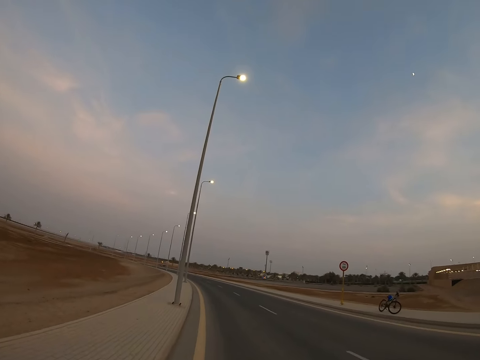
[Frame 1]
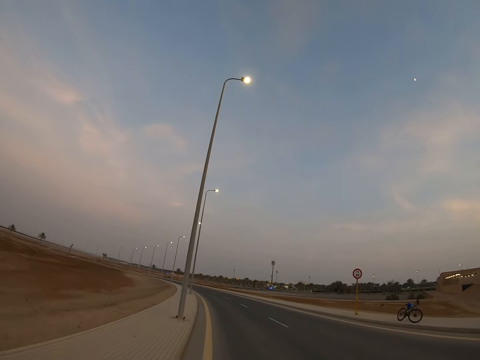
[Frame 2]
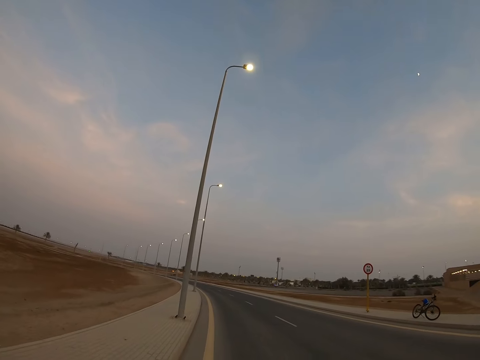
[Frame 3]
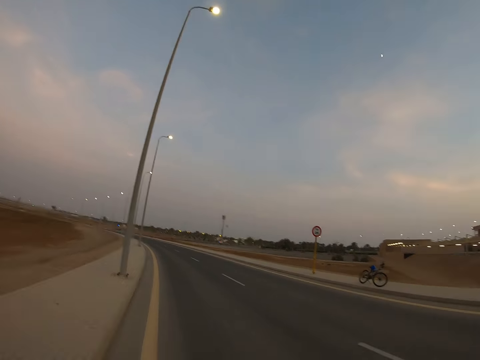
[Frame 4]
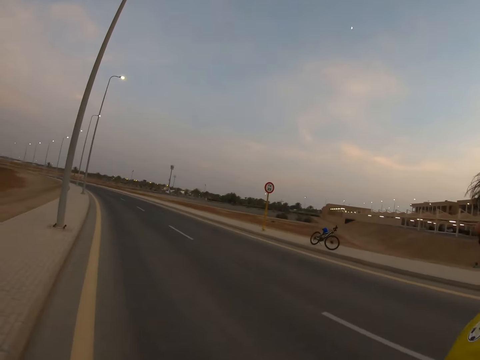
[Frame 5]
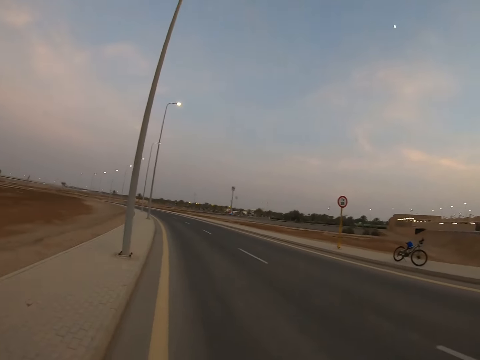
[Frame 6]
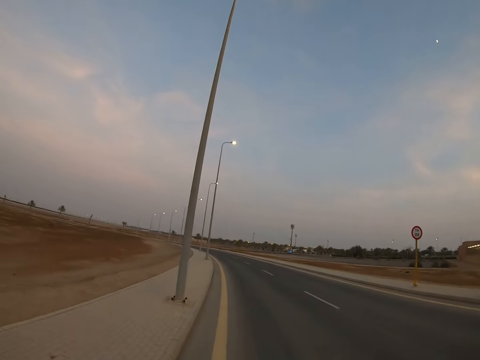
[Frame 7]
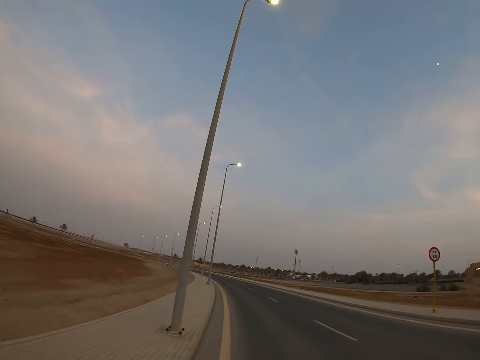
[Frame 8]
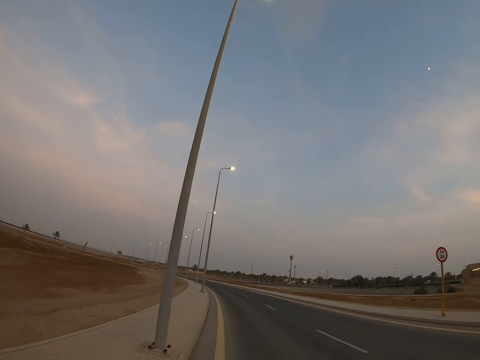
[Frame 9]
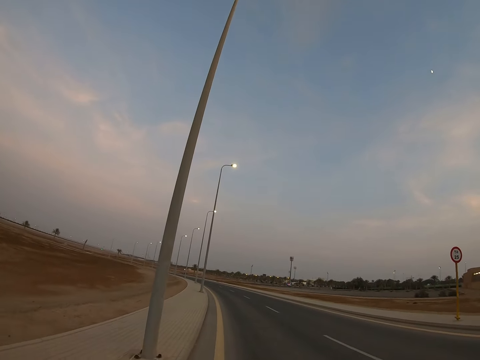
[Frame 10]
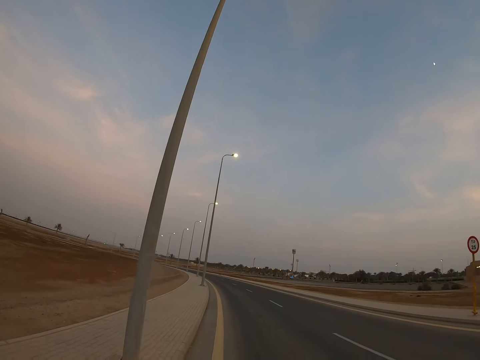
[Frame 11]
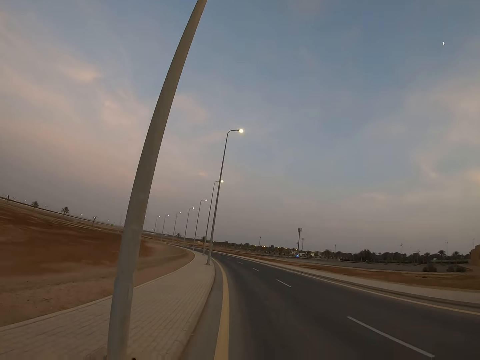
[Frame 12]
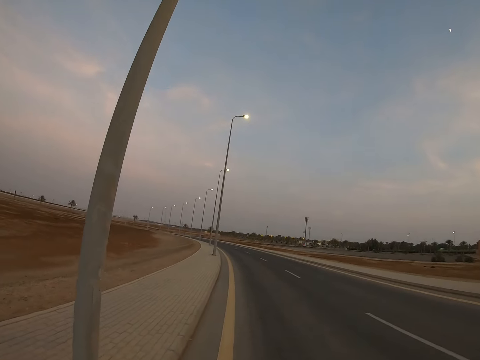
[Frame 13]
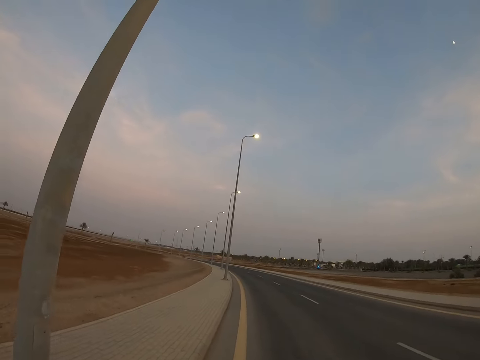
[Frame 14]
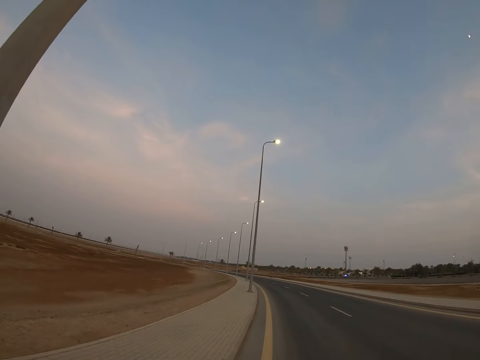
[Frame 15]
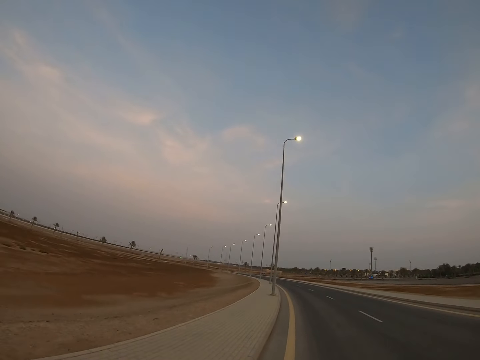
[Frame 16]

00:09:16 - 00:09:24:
The camera wearer walks on the road beside a man.

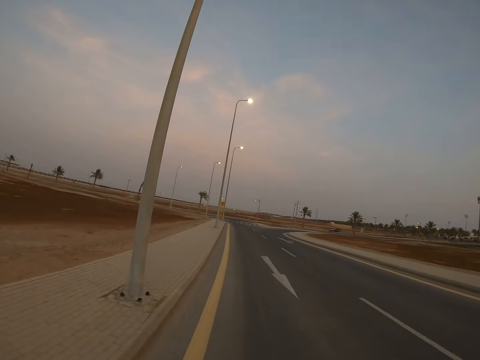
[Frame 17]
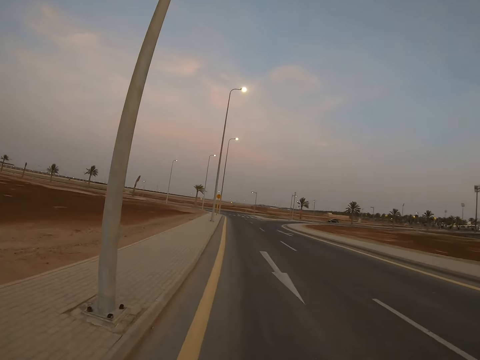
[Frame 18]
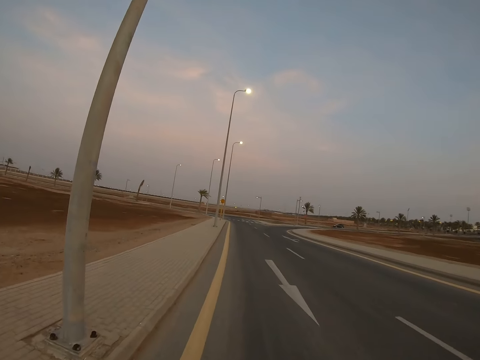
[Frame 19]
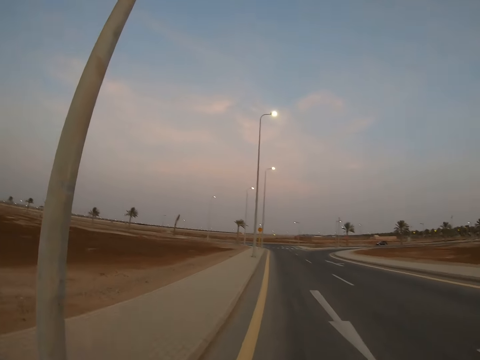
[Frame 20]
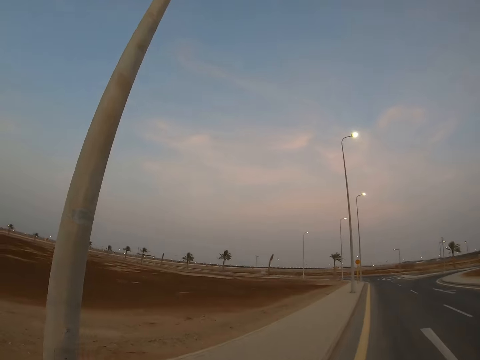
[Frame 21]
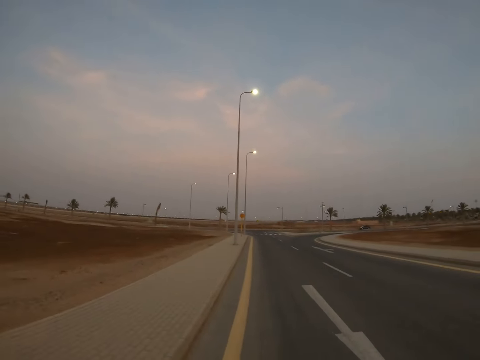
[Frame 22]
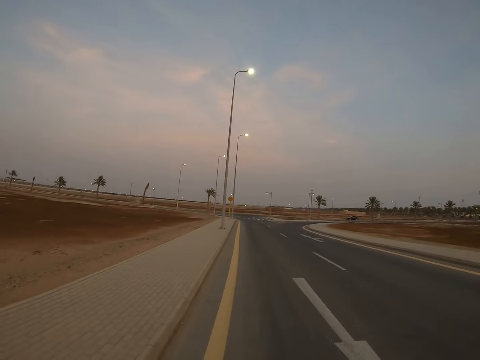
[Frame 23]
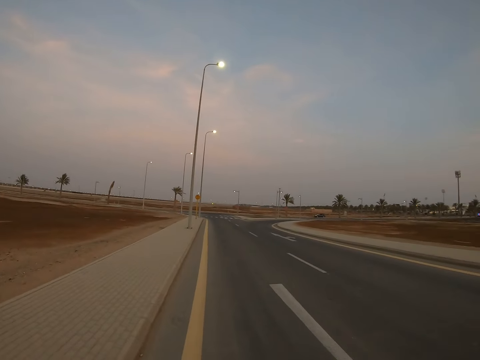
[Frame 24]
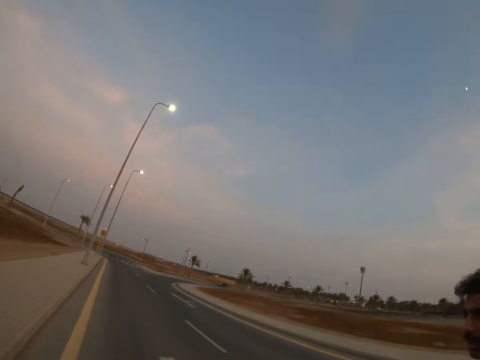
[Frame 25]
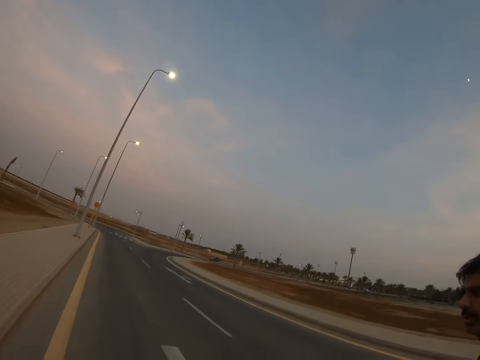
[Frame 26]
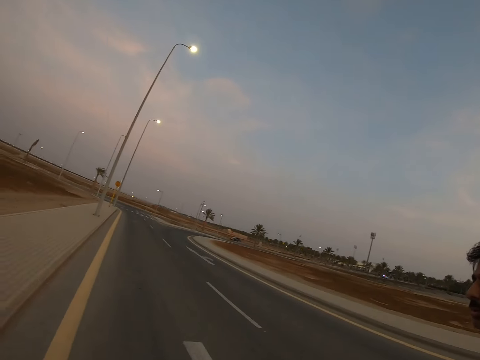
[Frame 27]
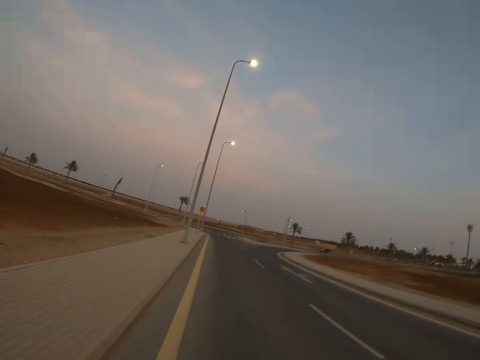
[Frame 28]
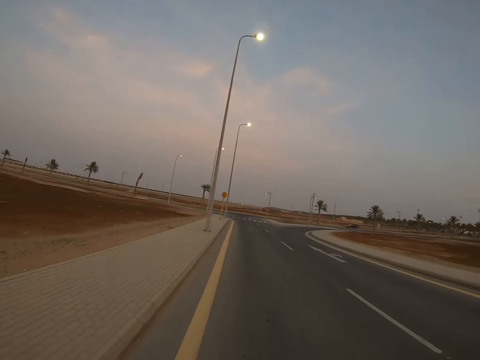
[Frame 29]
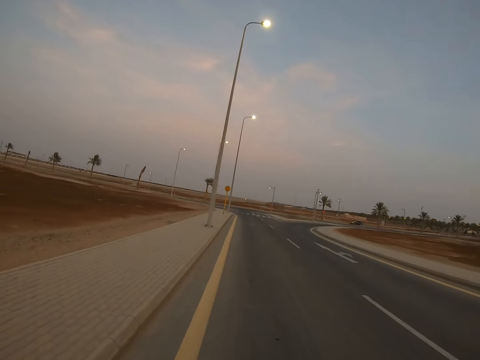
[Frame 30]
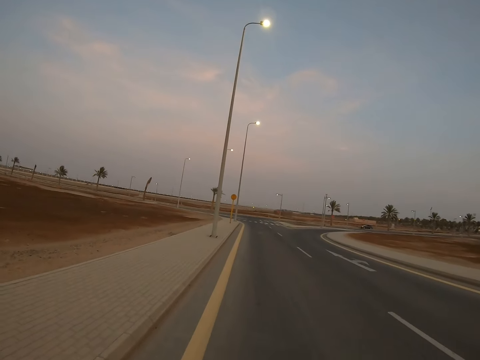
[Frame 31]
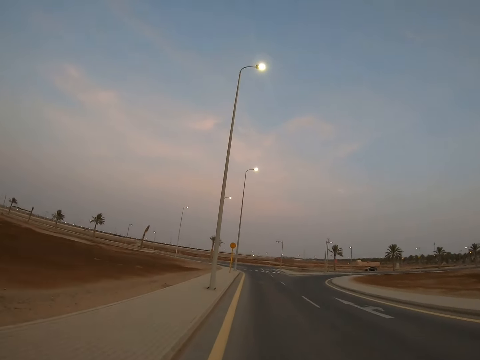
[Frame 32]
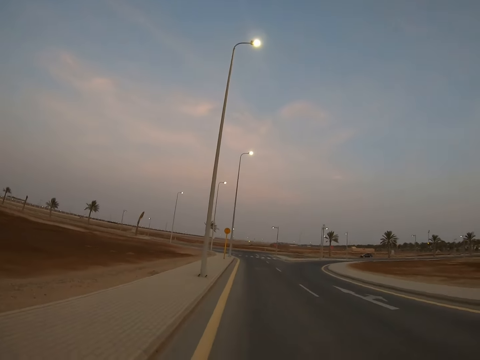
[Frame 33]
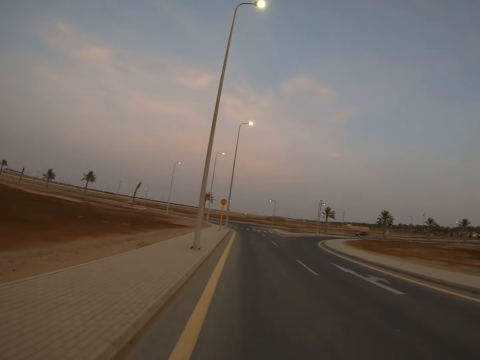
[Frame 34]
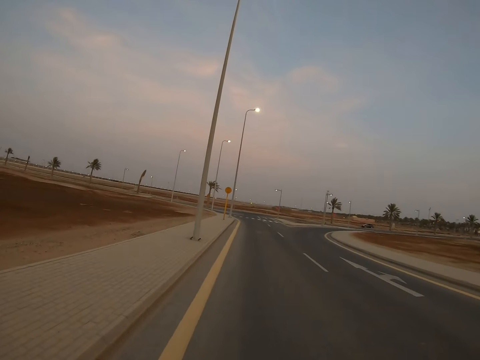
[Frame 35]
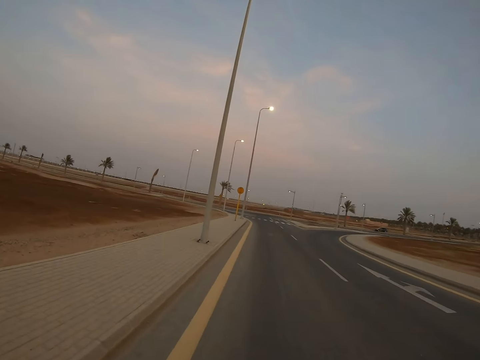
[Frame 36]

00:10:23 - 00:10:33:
The camera wearer looks around the road. They stare at a person. The person walks along the road.

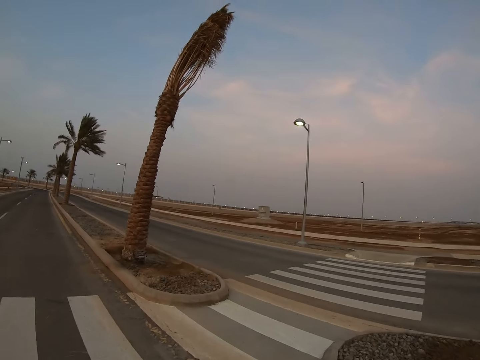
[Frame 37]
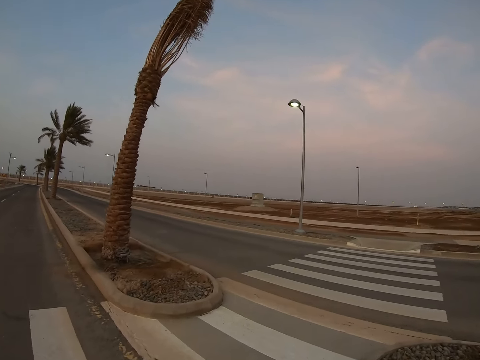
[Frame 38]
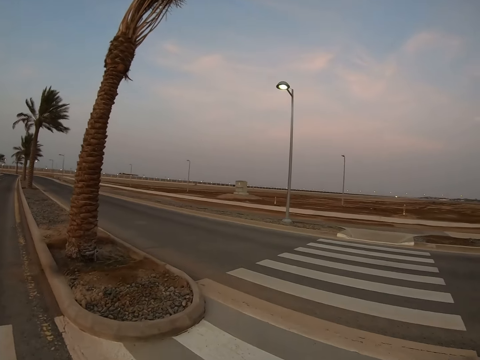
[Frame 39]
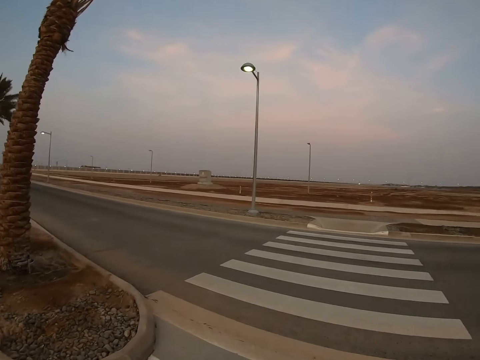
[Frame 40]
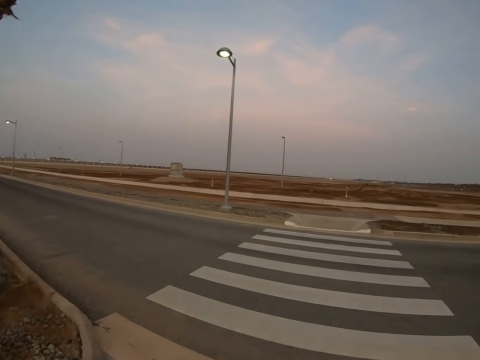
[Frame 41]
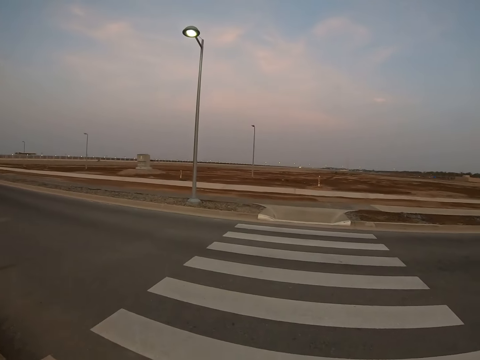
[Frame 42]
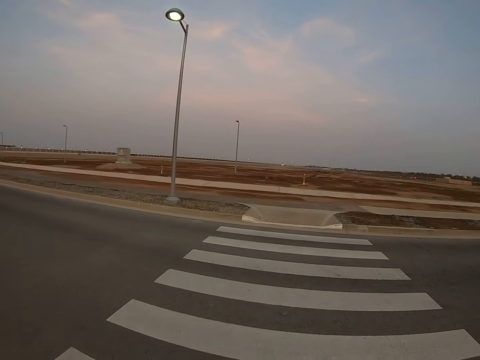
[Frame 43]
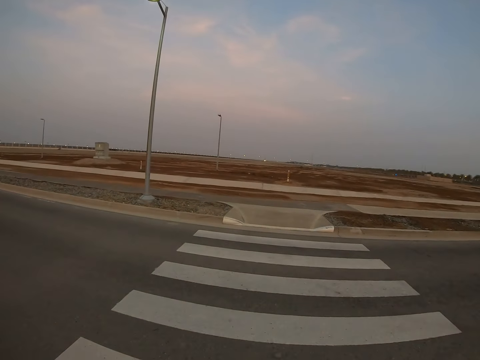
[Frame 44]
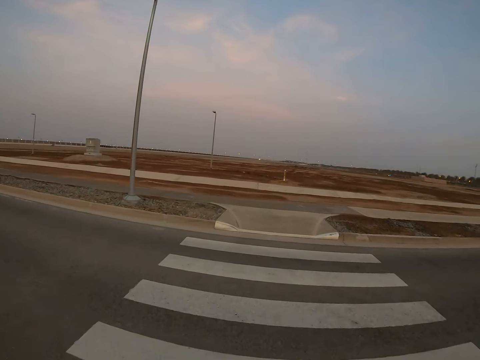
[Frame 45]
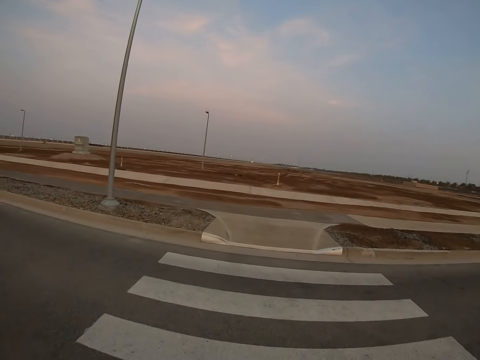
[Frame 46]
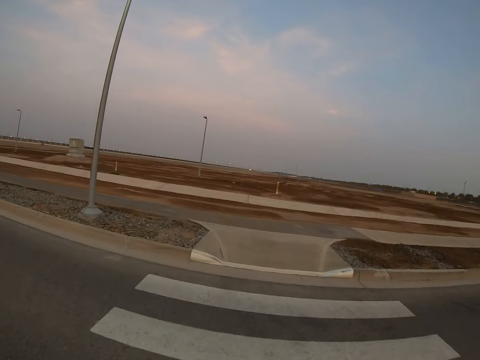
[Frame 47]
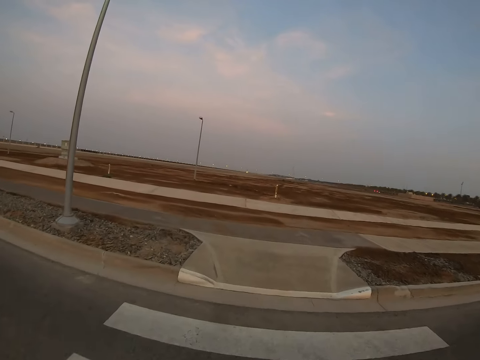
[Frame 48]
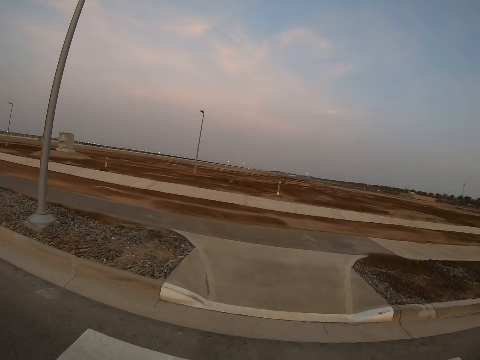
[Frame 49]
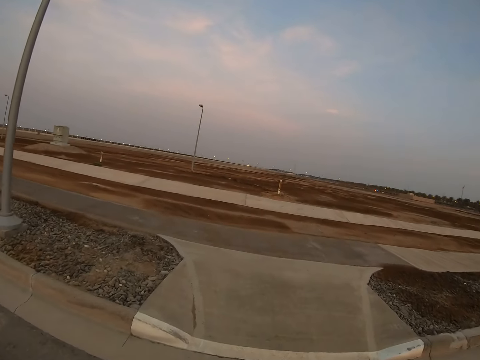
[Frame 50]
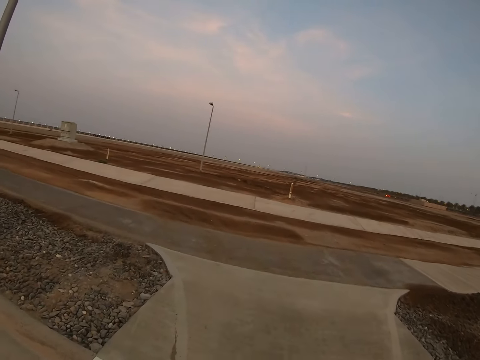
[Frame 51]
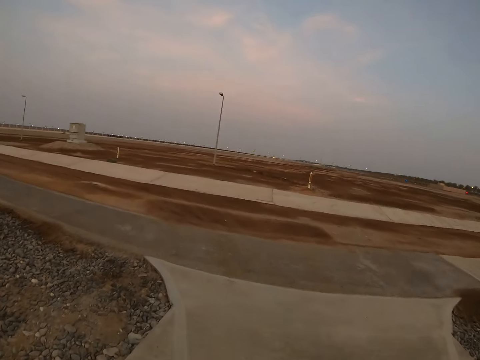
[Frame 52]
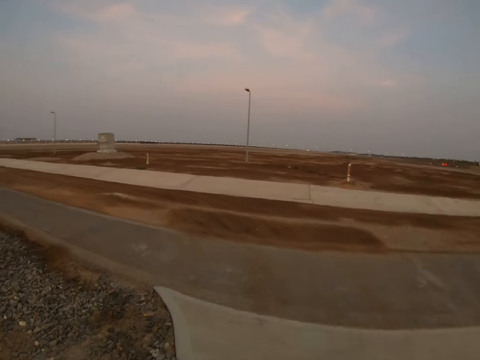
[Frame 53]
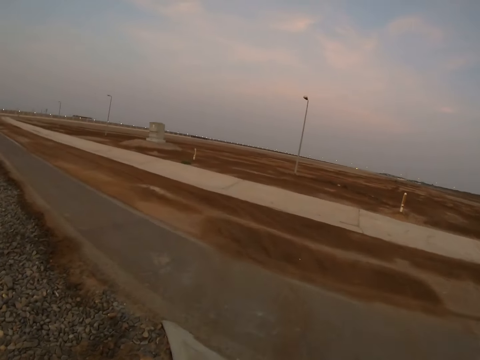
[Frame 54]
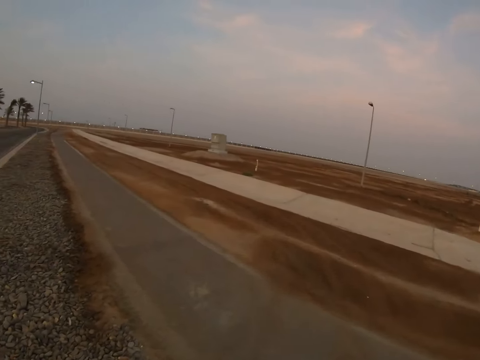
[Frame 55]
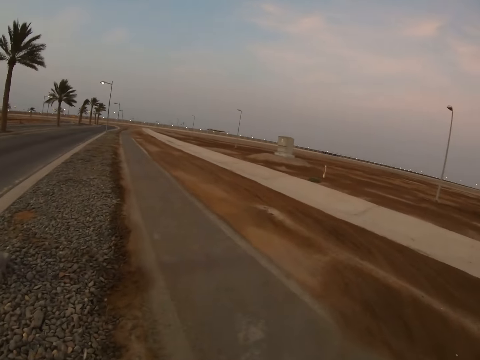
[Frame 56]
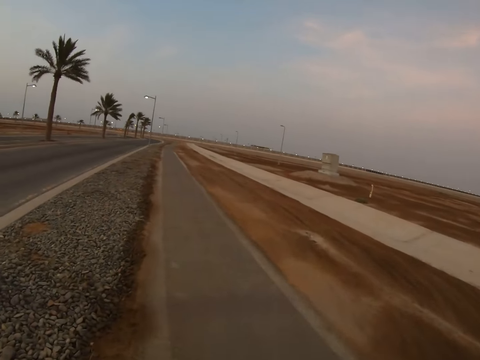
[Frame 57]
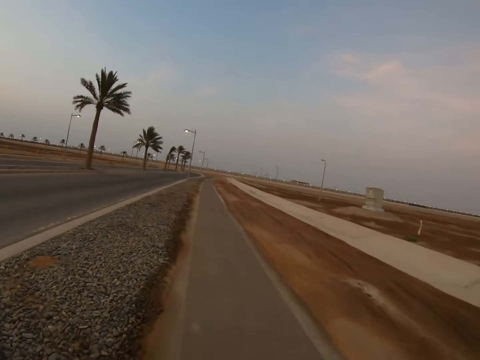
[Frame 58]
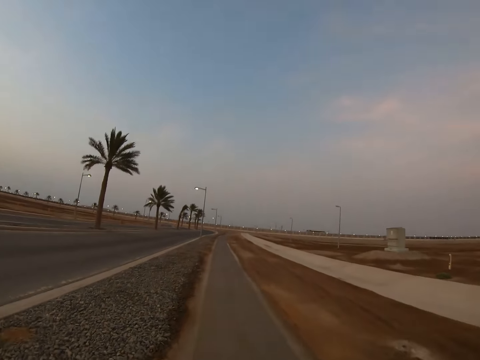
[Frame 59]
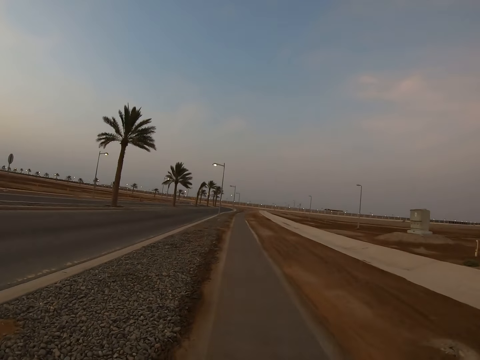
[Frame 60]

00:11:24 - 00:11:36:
The camera wearer turns. They cross the road. They walk on the sidewalk along the road.
